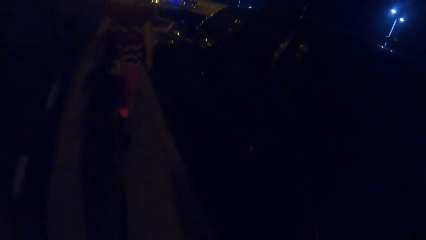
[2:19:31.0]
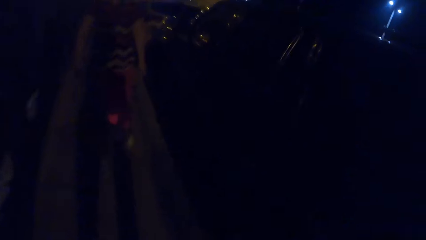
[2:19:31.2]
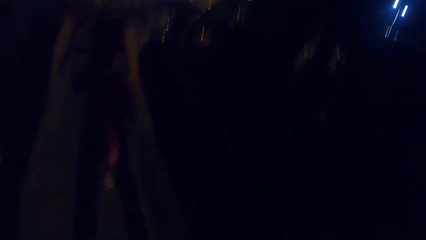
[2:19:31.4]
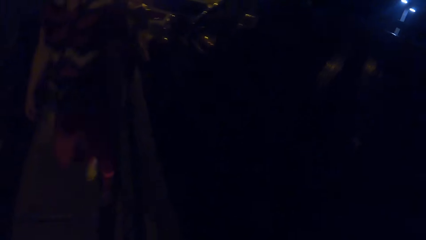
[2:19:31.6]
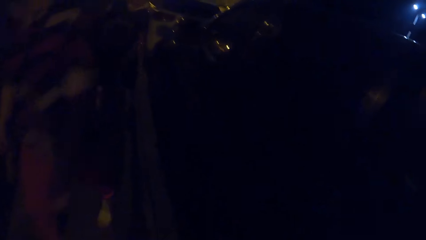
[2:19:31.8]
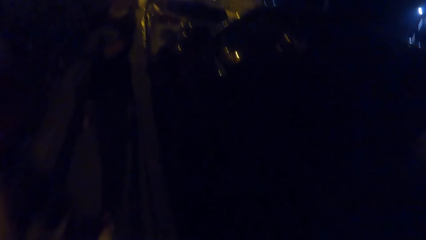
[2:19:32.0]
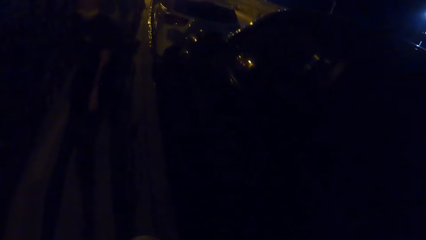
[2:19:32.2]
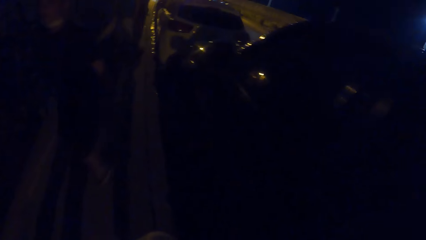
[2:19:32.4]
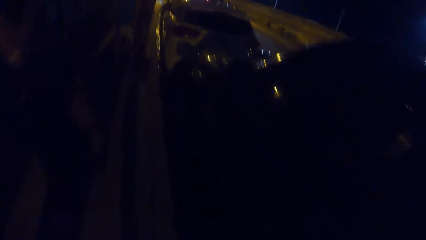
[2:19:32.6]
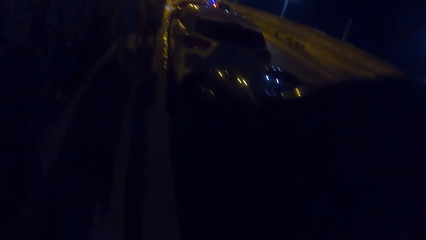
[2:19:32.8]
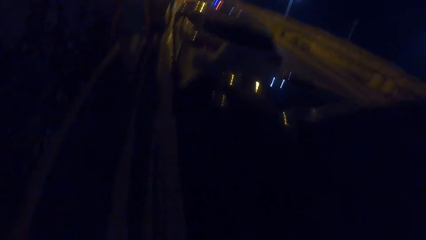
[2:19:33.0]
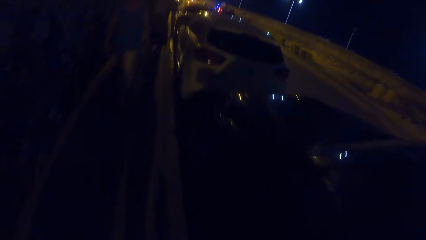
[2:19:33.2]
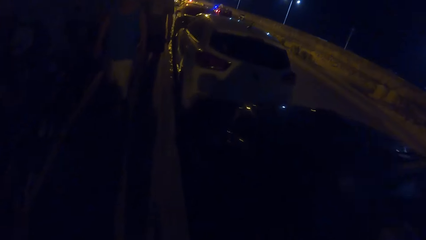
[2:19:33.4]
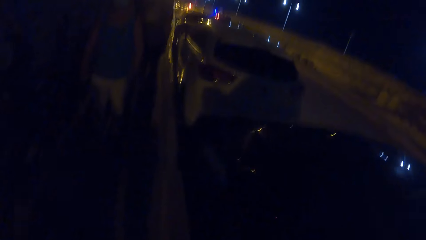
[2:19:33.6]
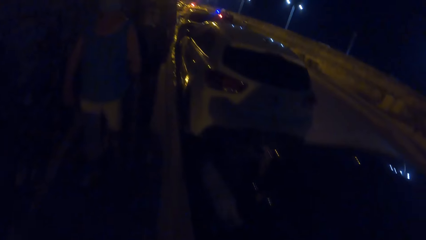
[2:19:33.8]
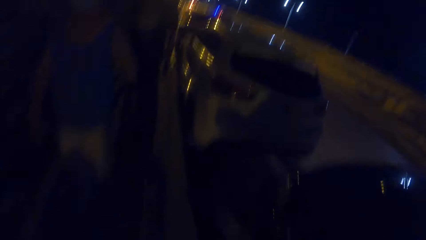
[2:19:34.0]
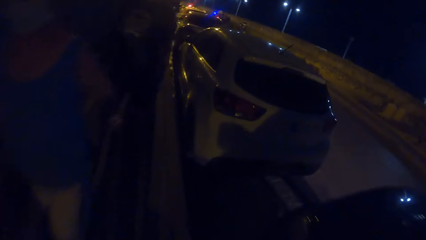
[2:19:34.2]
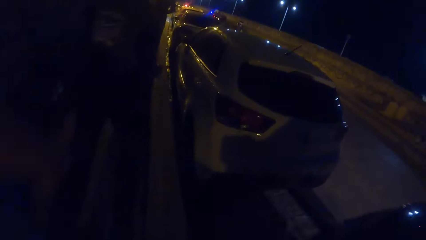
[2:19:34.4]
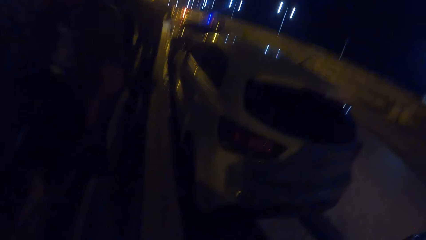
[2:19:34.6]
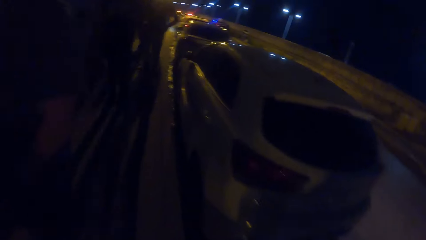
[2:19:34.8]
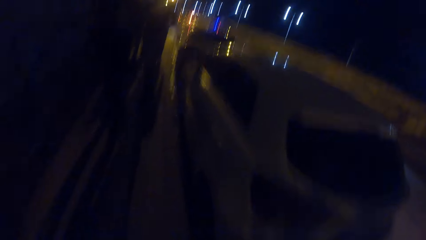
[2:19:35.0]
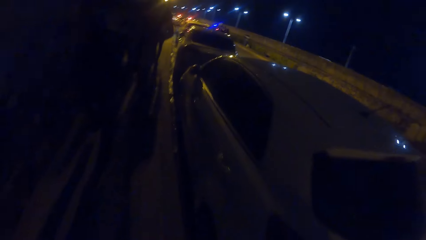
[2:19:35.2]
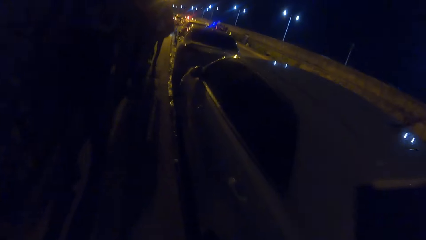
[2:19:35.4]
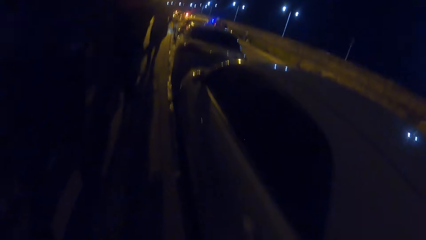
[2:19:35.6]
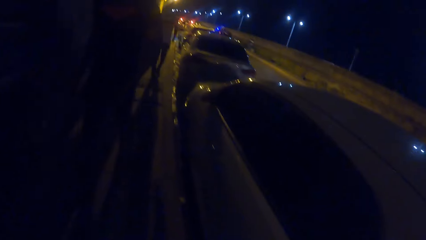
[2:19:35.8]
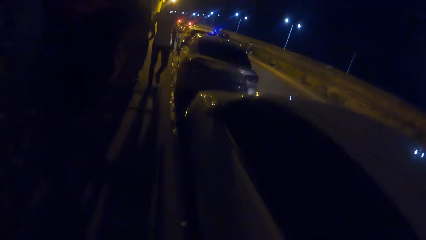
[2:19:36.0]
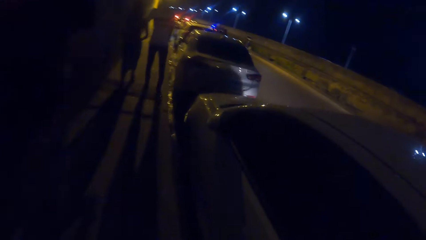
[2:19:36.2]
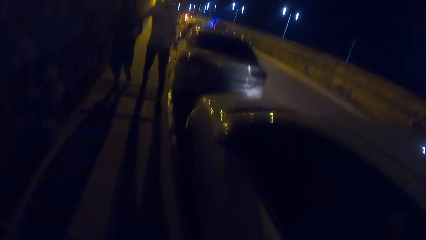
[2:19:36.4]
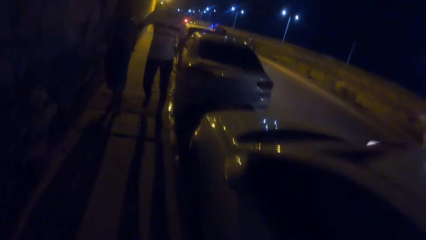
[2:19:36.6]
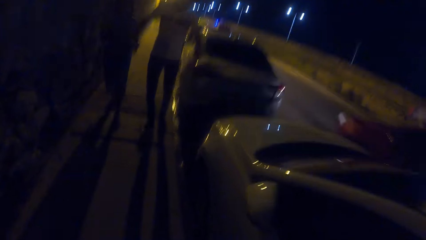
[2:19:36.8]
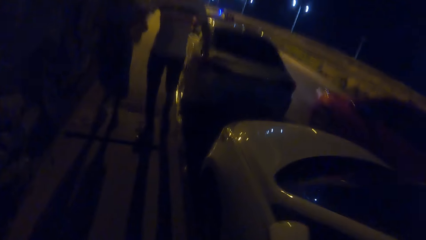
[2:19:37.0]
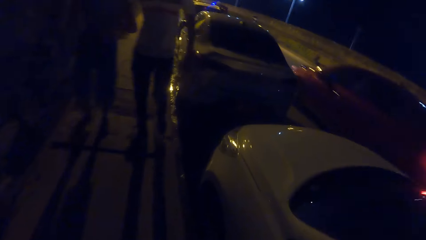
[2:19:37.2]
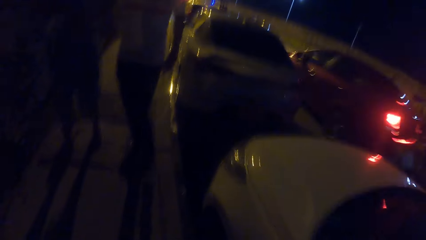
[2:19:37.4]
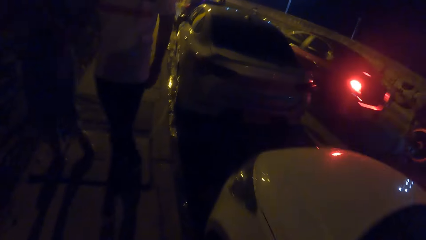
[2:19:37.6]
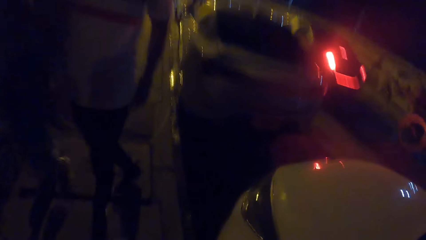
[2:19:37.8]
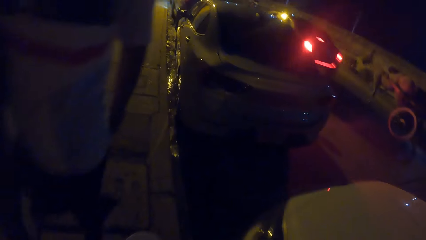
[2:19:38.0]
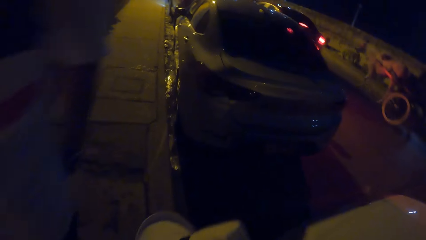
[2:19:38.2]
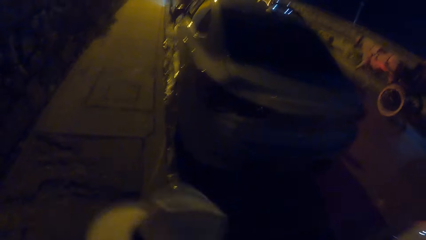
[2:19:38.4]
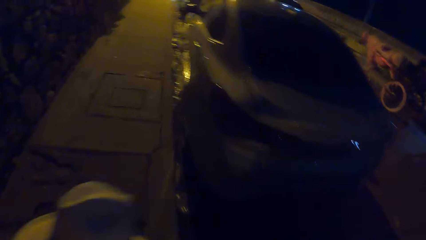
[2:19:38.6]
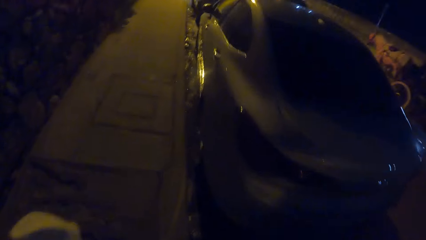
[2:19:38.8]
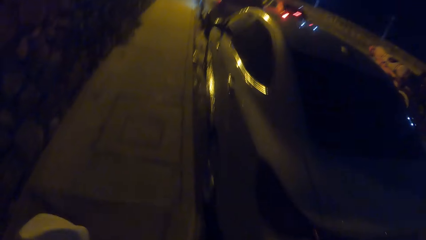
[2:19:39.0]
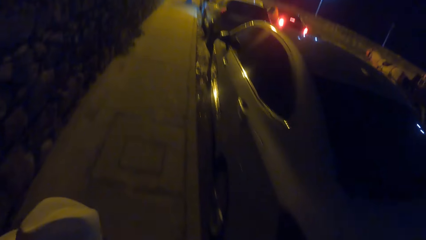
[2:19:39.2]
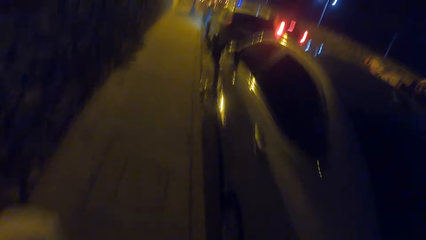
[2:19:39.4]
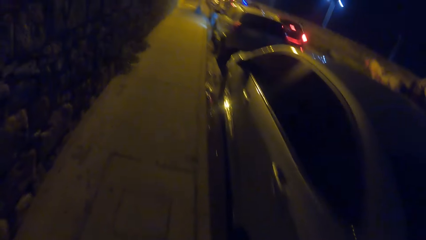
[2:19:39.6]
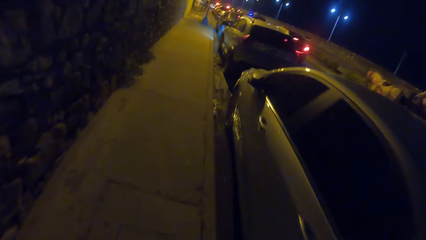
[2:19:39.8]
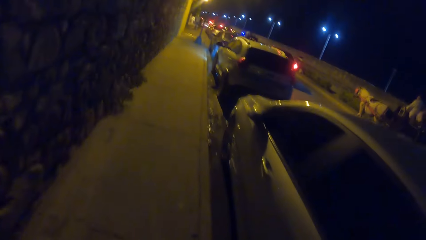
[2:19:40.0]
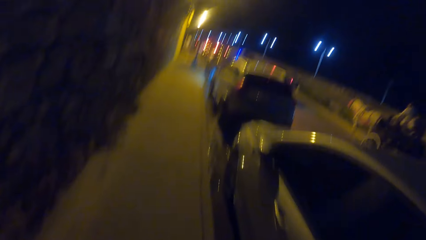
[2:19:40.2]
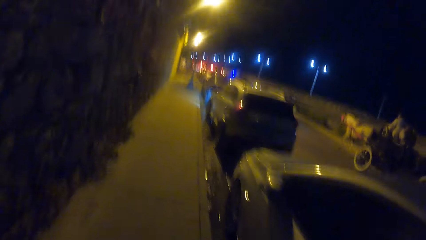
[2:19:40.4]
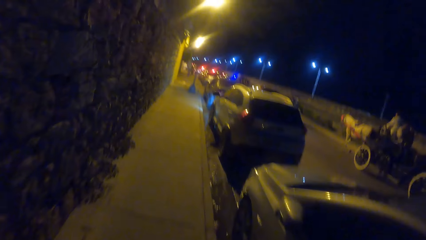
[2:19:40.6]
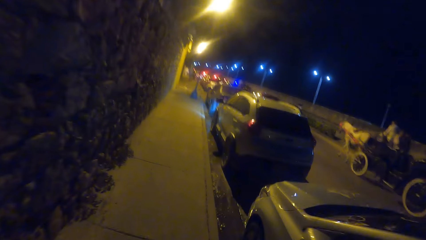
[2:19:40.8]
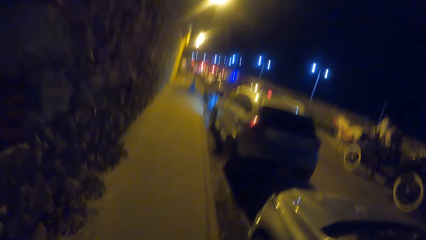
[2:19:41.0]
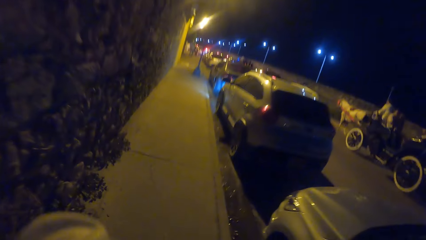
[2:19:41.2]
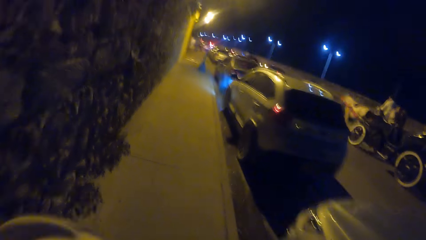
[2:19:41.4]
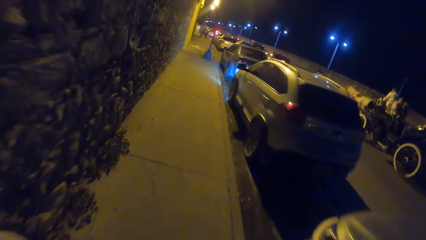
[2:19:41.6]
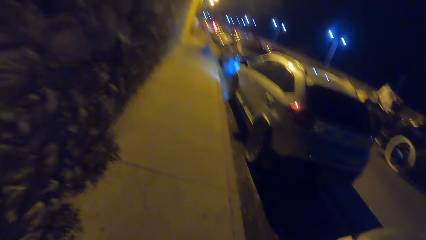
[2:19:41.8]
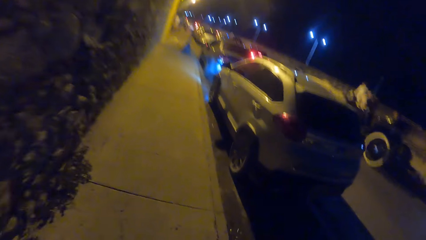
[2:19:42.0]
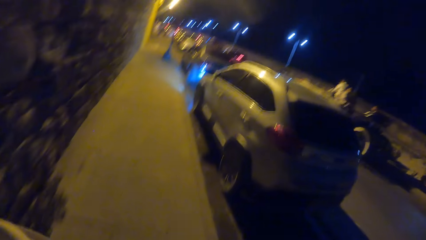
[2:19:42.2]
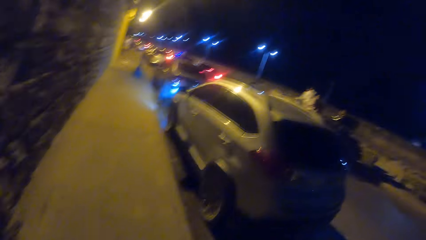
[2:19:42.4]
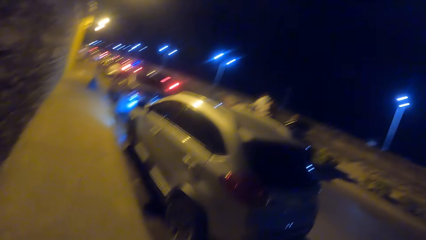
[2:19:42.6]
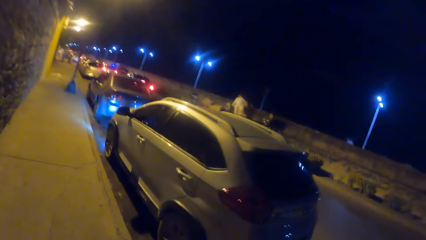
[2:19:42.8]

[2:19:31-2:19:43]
A red car drives past the camera wearer. A horse-drawn carriage drives past the camera wearer.

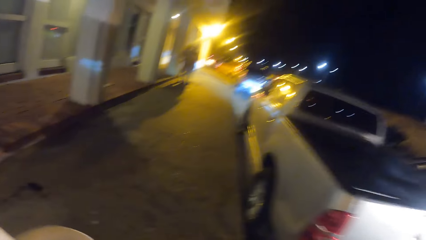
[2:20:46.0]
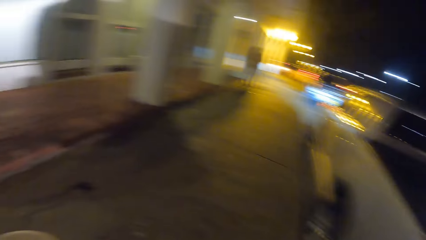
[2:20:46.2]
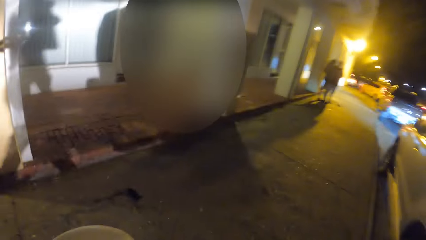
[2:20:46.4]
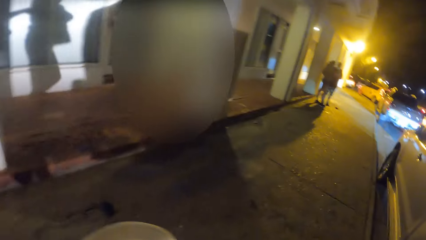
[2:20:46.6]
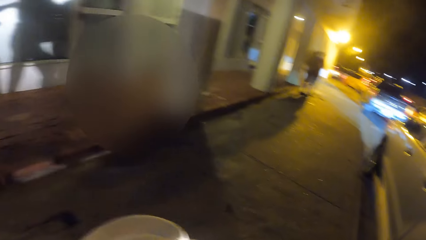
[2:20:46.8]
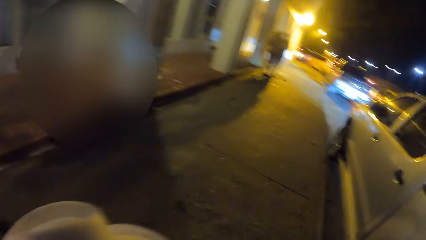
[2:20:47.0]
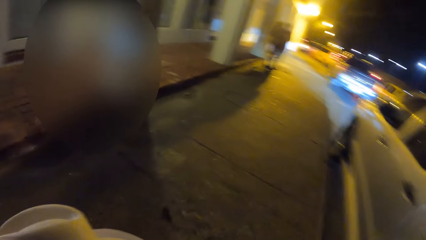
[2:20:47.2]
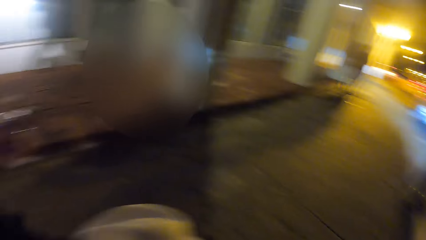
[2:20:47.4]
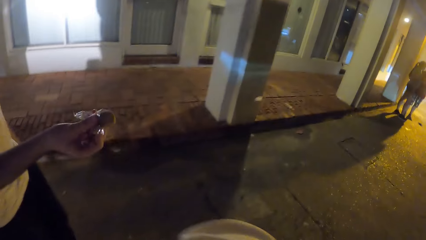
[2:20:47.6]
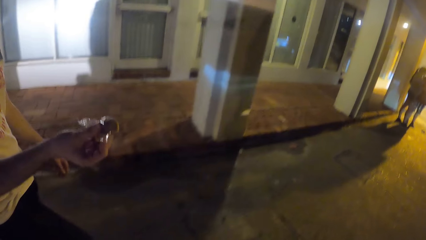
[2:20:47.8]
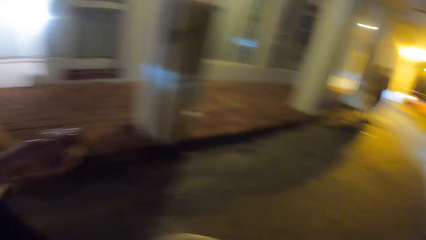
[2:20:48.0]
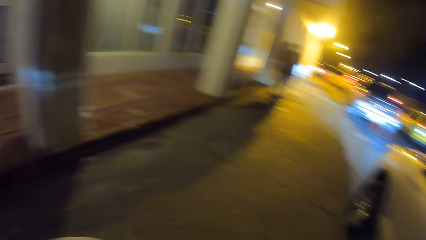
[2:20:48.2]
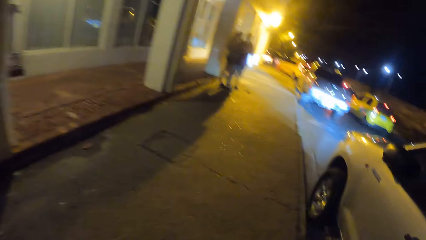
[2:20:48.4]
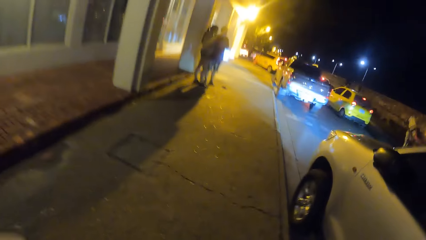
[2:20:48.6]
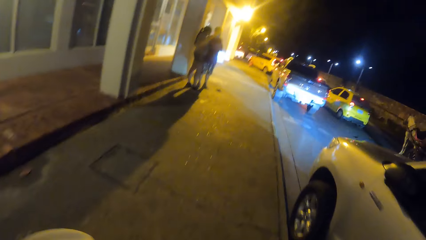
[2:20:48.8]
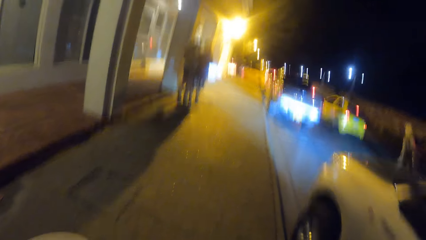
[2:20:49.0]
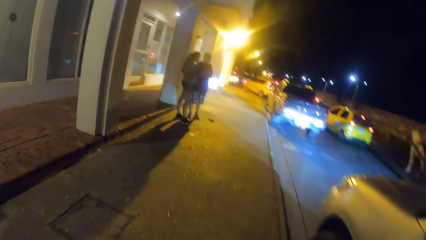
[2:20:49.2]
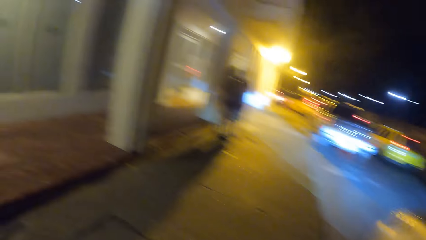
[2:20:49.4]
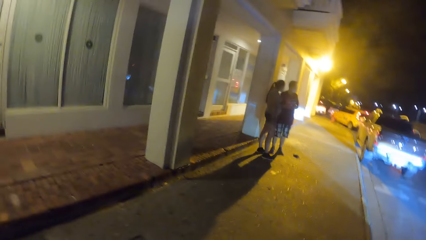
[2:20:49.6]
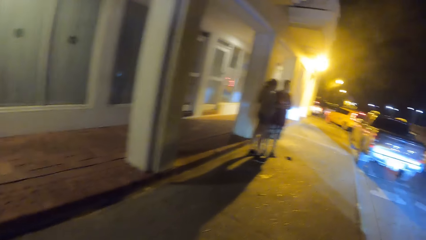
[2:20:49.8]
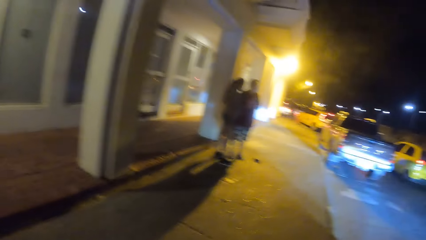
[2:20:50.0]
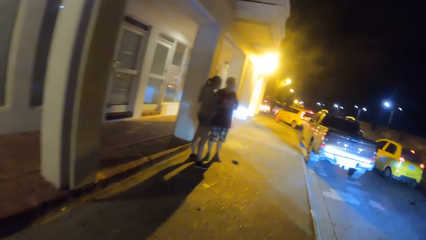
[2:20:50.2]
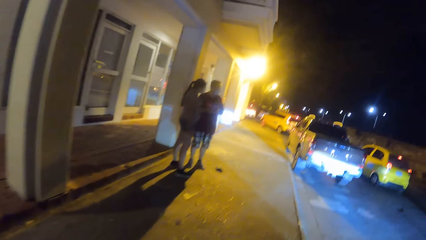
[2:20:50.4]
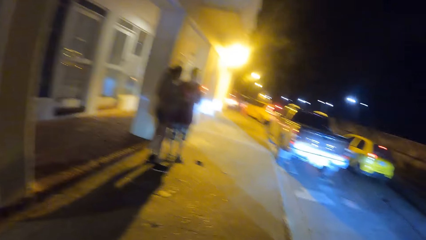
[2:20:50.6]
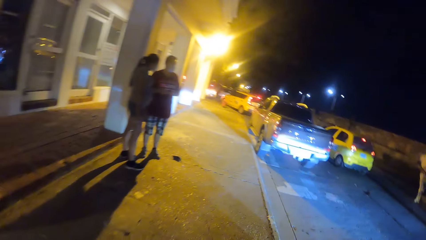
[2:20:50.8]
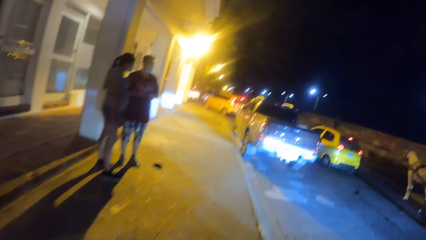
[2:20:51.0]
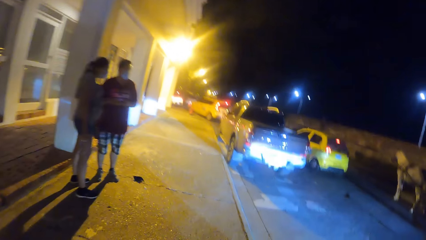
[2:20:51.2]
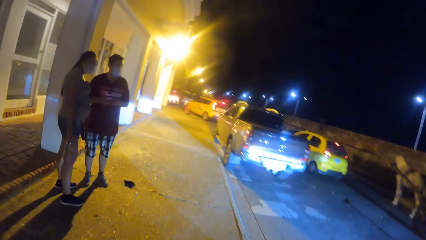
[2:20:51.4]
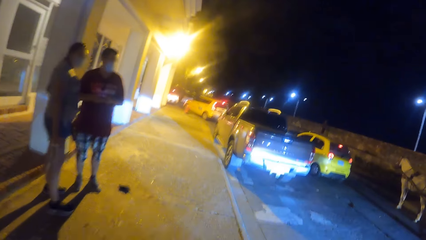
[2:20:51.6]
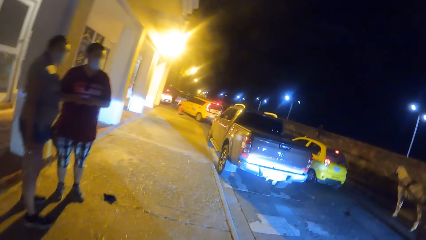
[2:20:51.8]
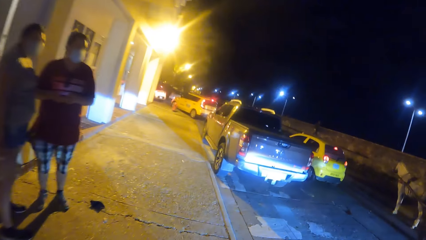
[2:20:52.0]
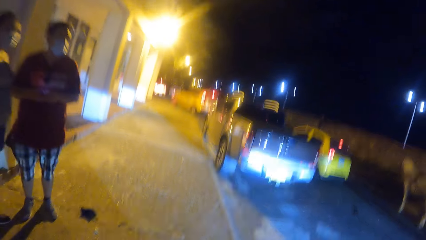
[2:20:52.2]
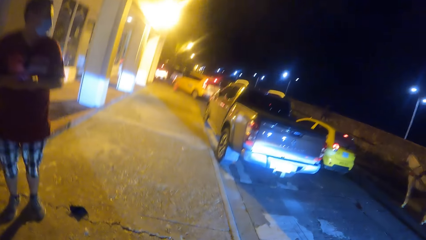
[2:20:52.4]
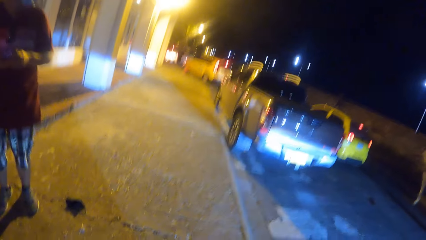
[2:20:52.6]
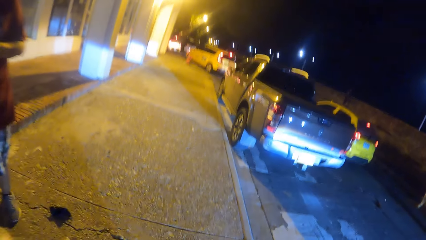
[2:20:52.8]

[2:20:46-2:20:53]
A man holds a cake in a polythene bag with his right hand. The camera wearer converses with another man. They look at another man. They walk around.
